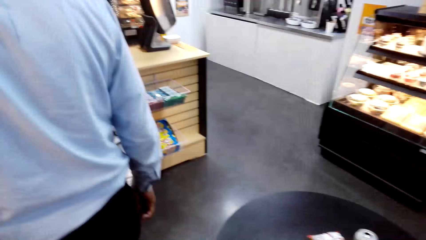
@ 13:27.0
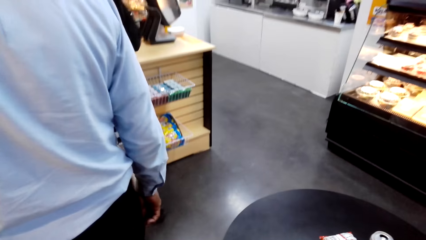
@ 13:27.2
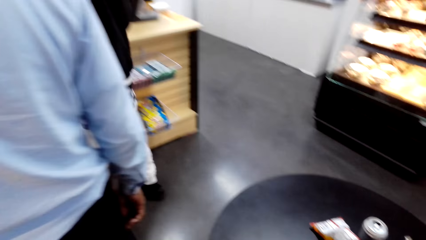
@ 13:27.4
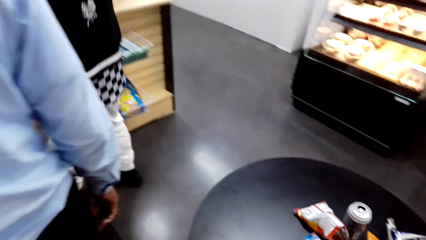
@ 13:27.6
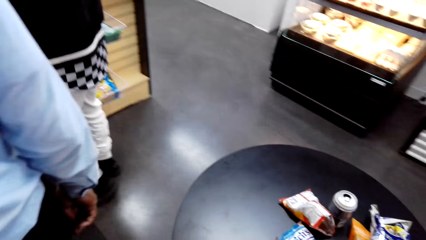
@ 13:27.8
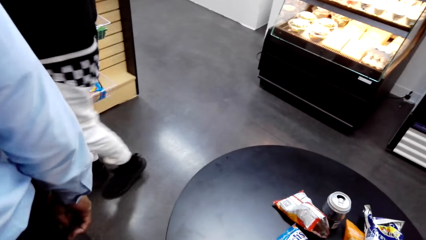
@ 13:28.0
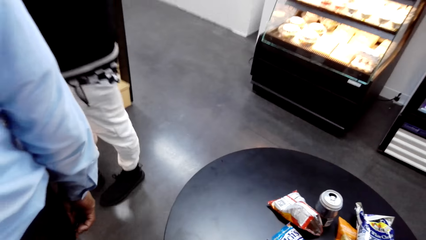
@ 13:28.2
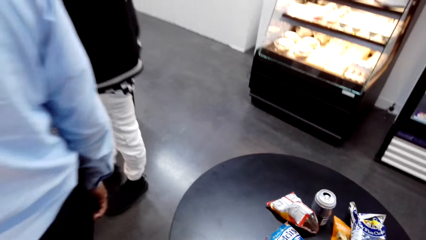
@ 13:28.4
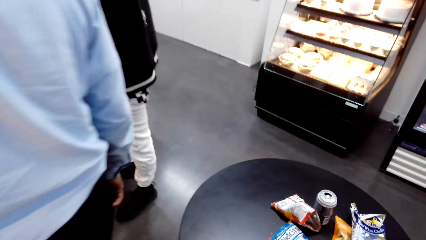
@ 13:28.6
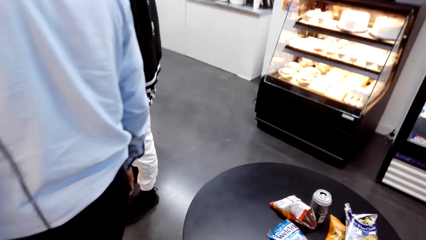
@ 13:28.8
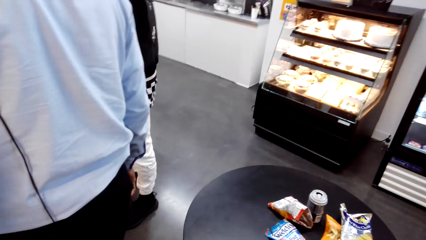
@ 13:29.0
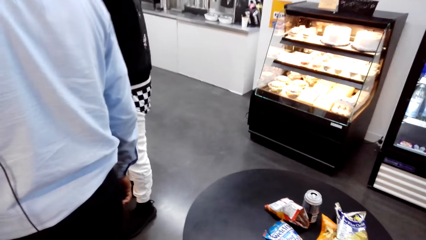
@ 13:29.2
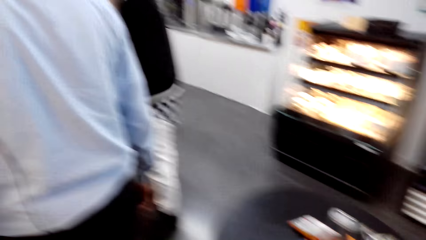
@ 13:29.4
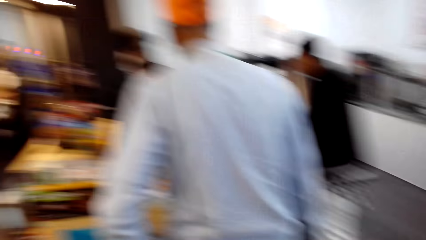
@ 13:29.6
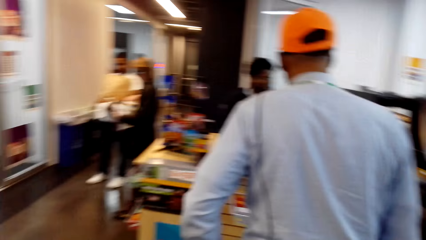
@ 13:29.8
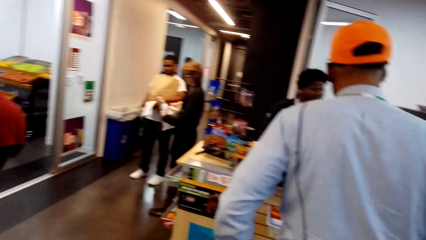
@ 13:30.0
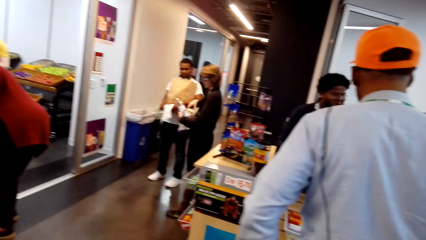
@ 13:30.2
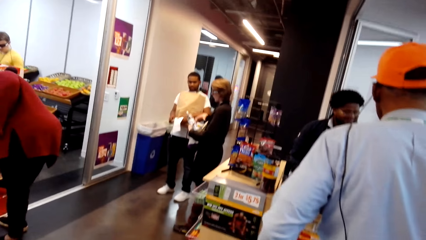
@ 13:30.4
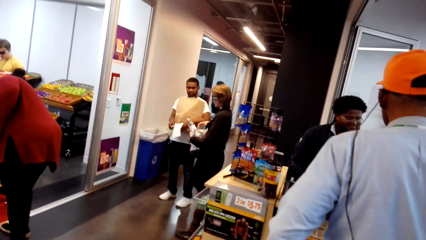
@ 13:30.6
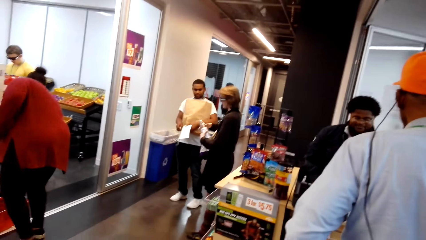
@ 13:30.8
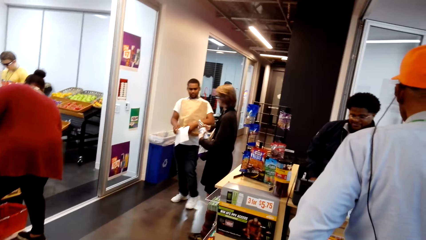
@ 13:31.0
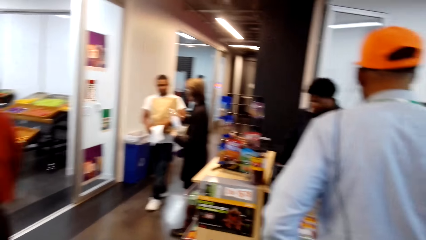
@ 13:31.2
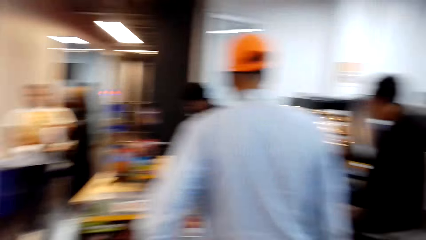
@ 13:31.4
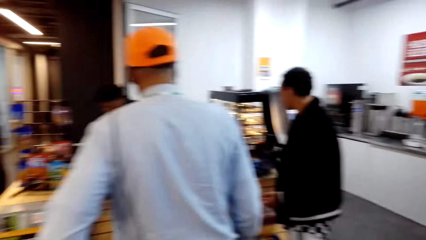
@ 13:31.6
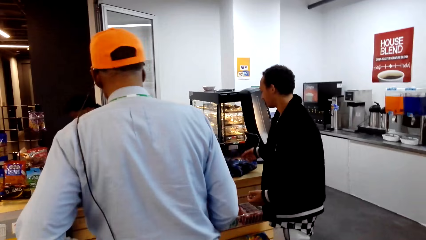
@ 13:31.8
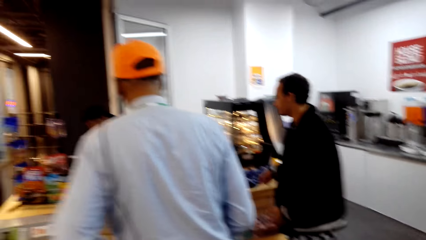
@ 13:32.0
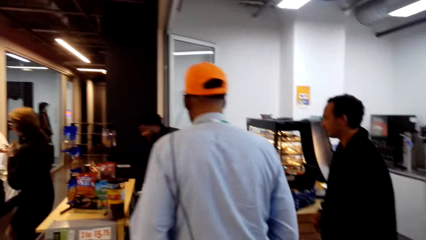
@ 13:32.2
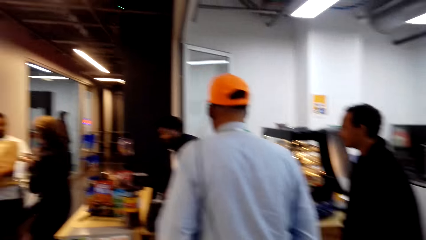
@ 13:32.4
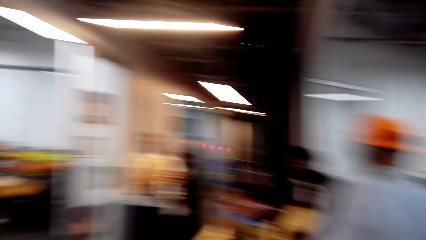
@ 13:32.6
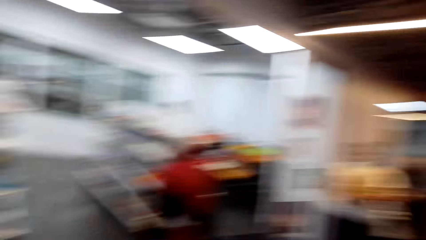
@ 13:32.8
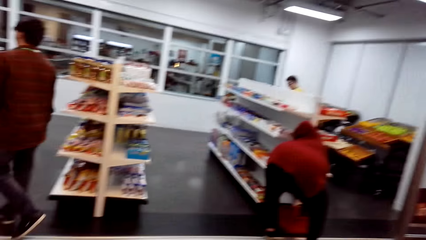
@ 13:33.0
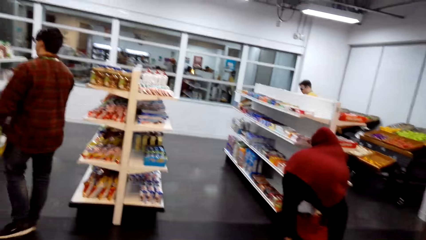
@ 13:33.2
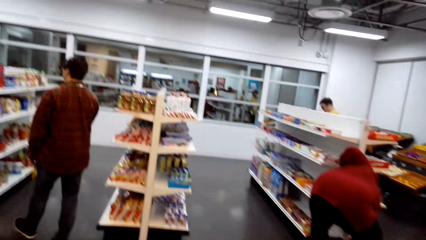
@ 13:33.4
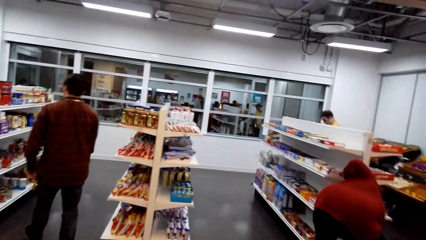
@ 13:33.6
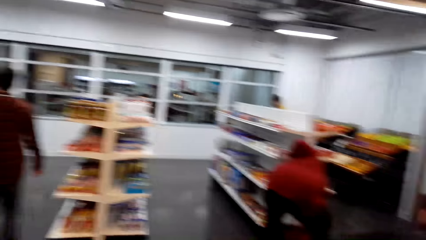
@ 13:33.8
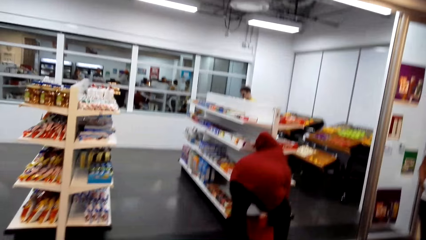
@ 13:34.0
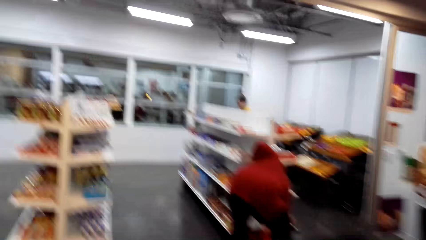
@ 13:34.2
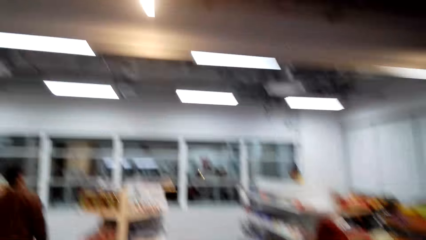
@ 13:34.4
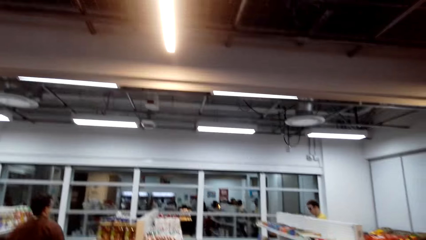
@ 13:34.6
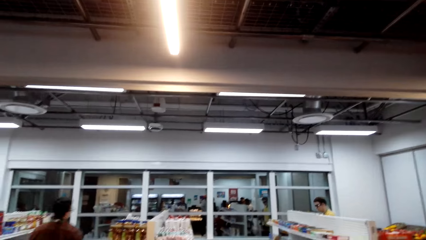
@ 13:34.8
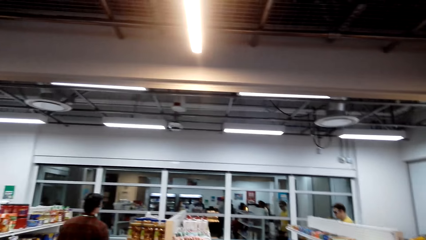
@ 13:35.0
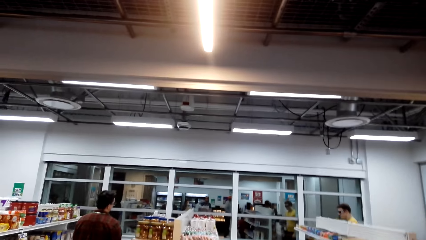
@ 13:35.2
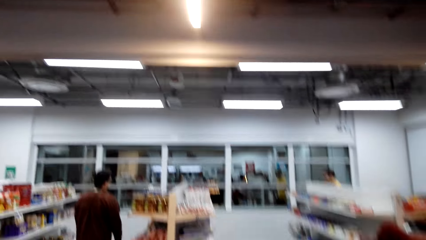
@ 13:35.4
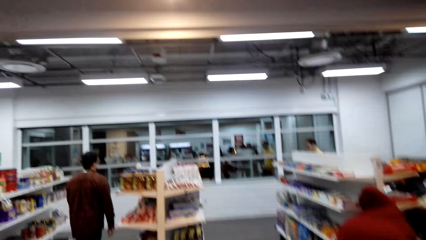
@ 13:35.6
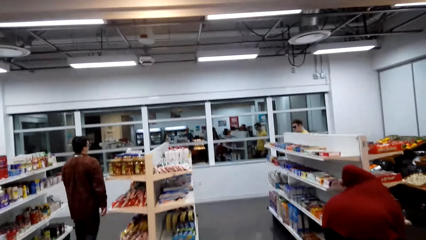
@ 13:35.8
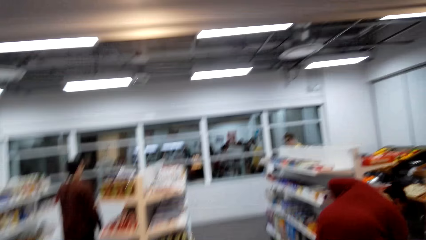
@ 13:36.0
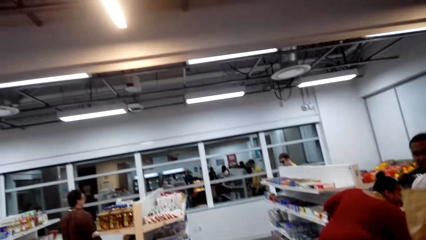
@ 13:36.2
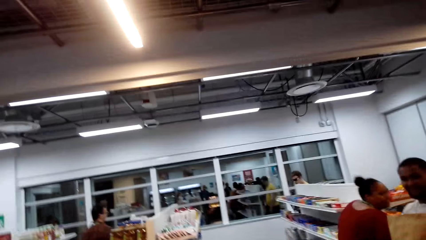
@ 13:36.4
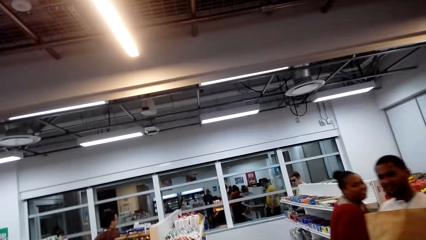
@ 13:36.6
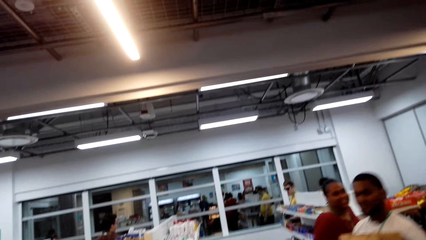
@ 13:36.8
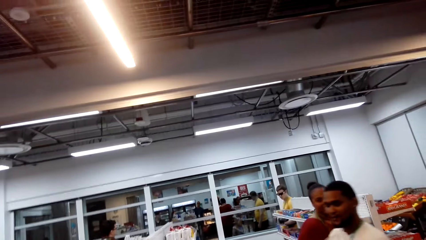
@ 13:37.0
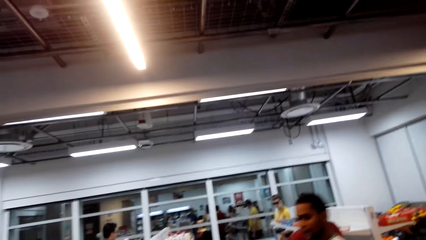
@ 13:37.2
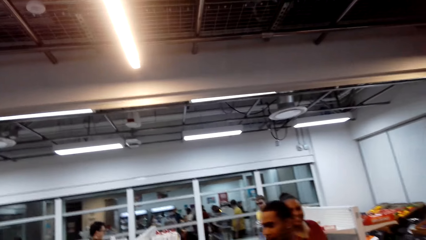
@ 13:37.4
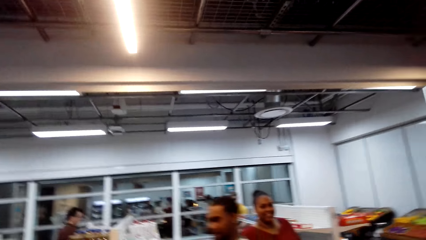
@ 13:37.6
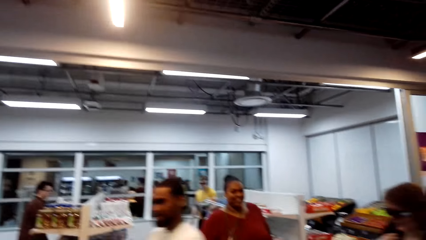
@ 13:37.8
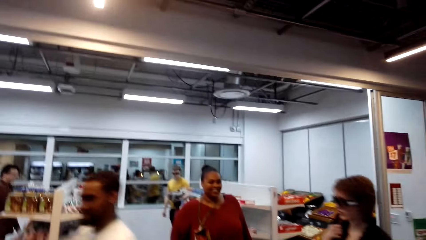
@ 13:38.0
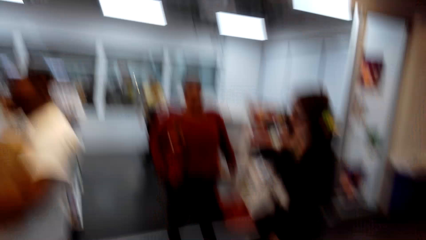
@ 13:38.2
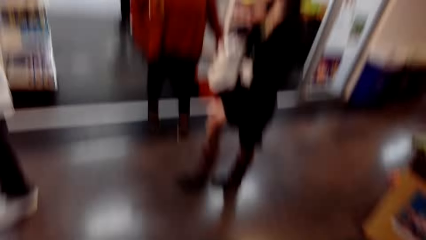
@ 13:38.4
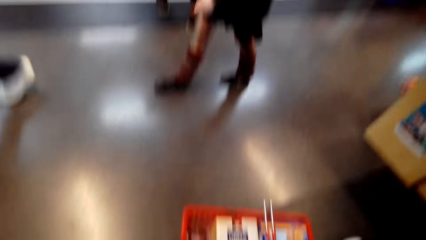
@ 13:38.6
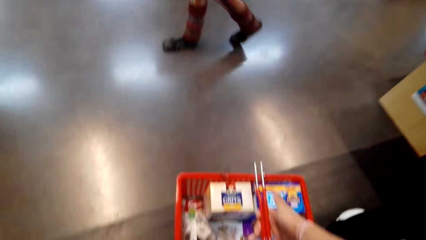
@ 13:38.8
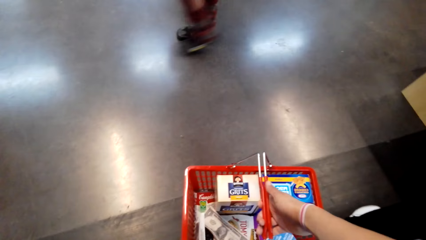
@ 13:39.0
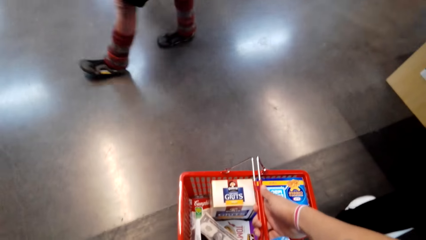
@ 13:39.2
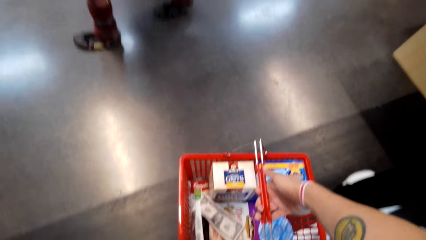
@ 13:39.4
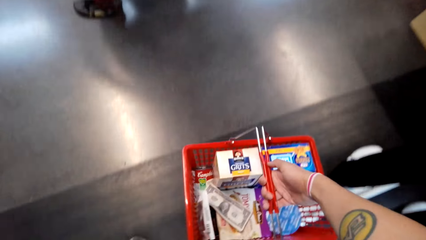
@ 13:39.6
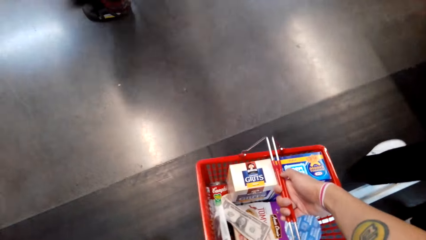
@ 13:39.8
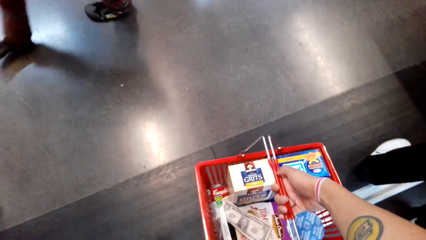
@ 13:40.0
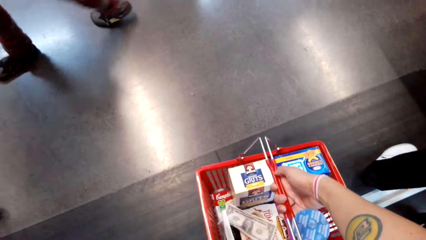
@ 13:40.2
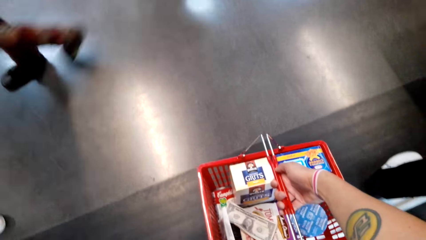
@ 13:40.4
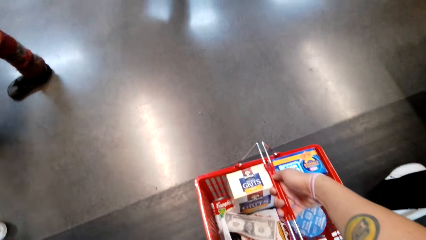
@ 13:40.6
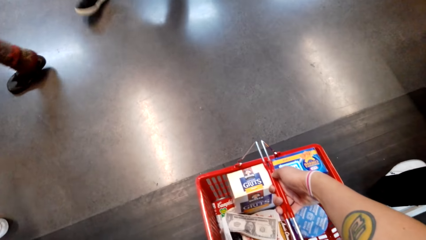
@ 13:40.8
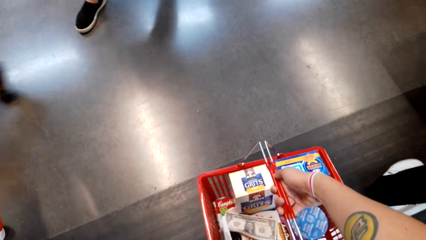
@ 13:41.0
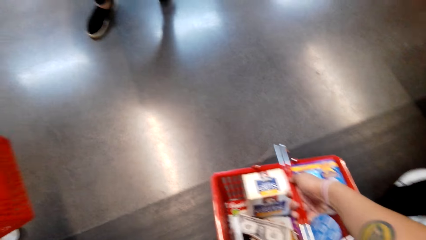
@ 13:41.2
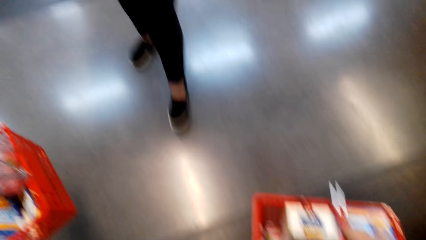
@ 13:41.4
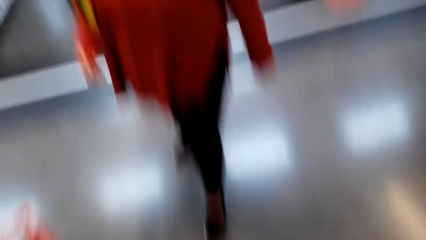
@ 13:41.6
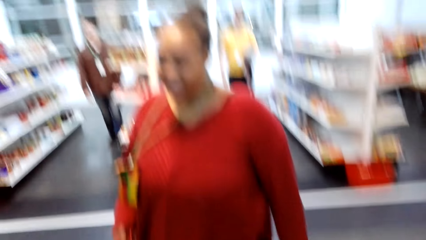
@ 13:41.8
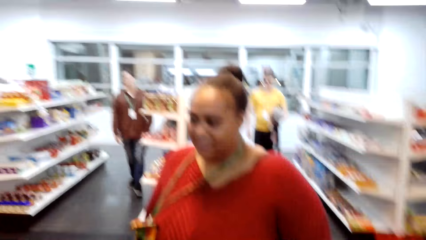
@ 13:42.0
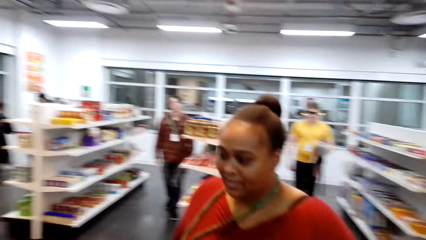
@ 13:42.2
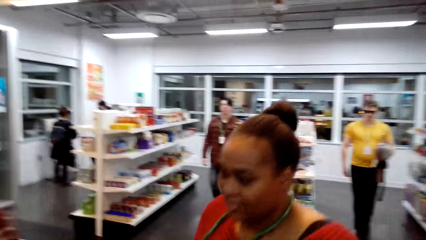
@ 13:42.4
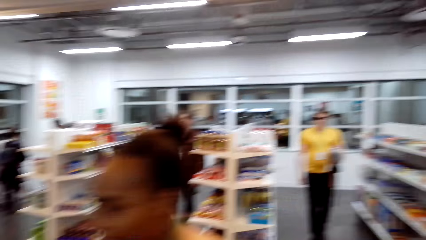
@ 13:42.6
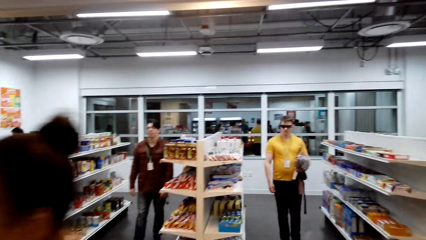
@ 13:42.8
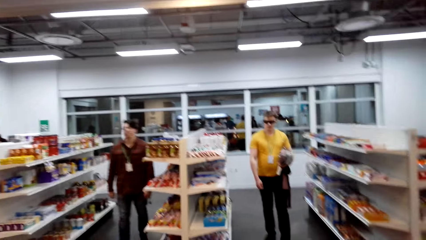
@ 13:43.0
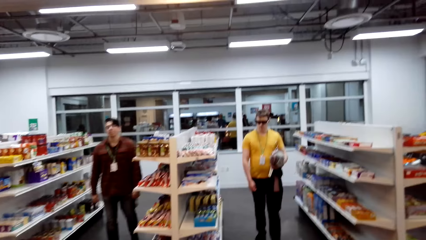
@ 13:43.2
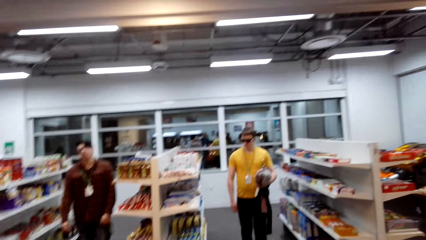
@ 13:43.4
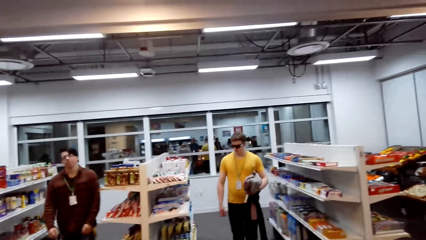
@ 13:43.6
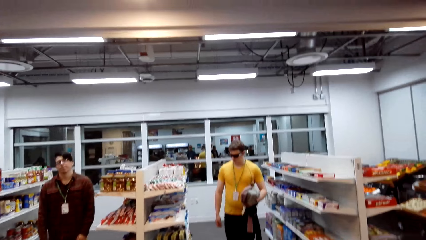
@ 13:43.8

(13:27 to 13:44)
A man stands at the counter. The camera wearer looks around the store. The man moves around. The camera wearer puts a shopping basket on the floor. They look around.
